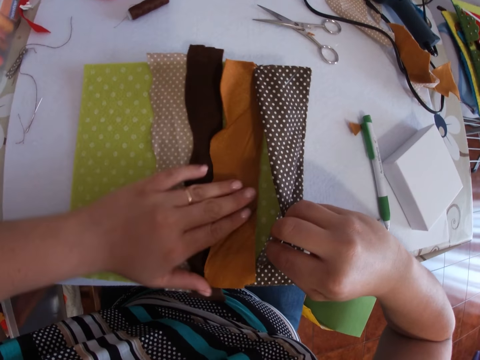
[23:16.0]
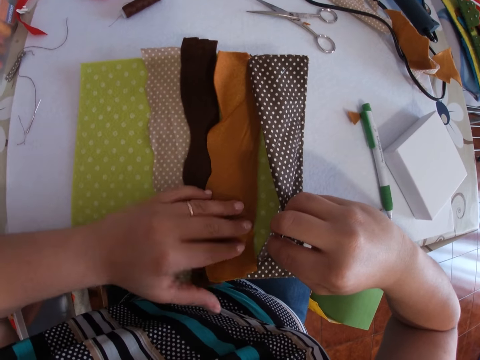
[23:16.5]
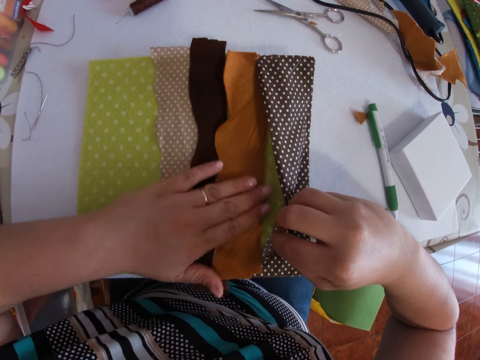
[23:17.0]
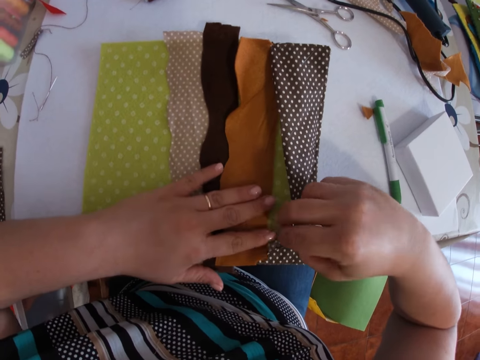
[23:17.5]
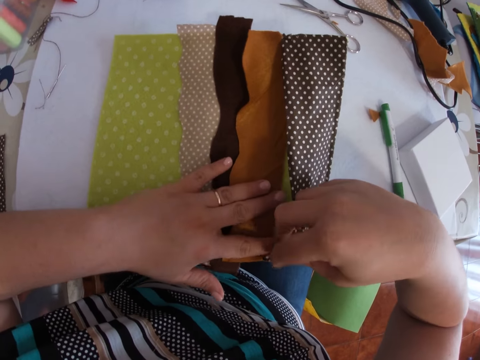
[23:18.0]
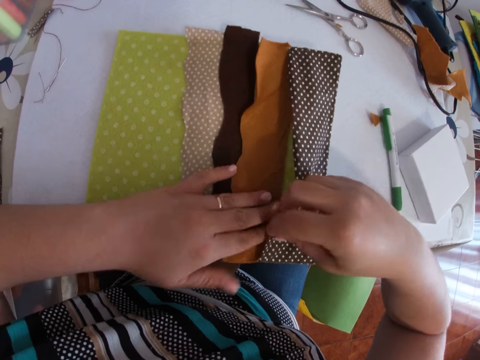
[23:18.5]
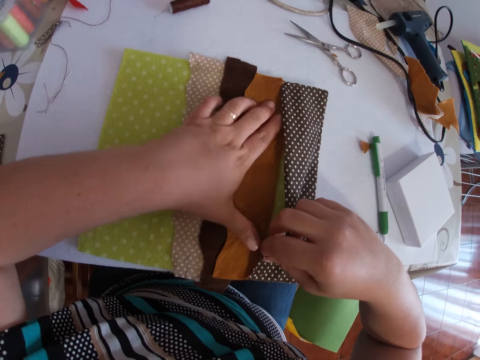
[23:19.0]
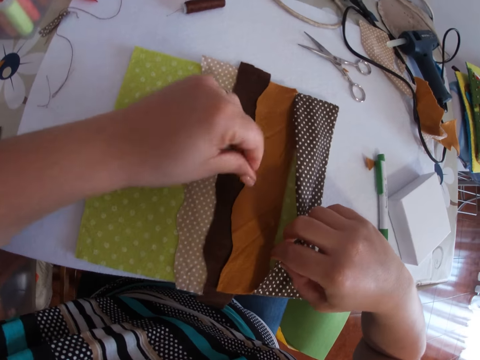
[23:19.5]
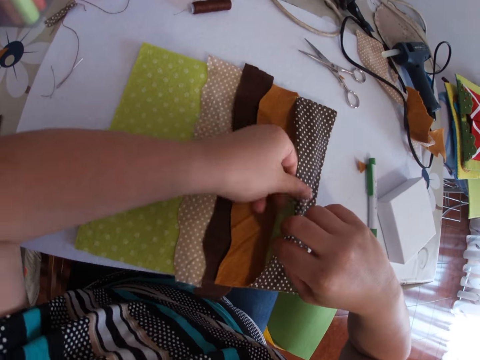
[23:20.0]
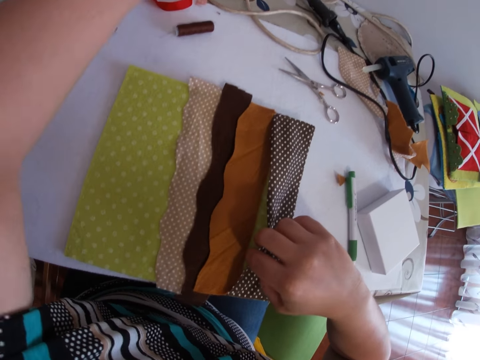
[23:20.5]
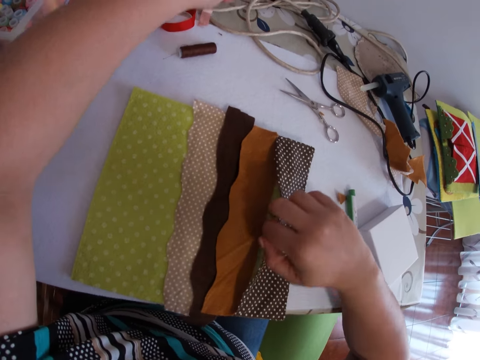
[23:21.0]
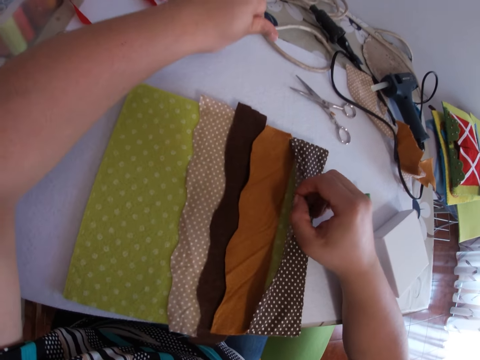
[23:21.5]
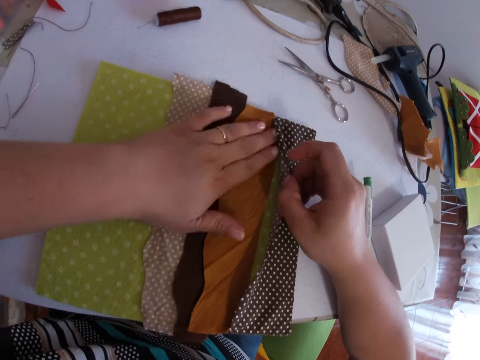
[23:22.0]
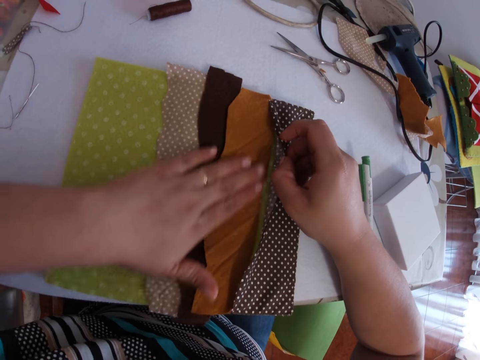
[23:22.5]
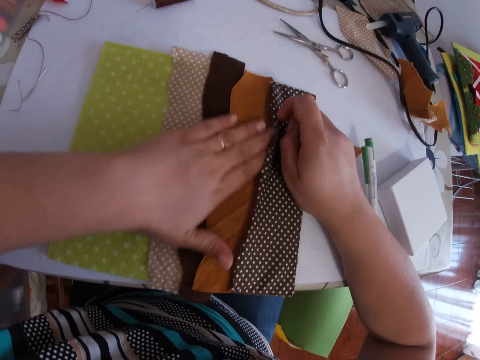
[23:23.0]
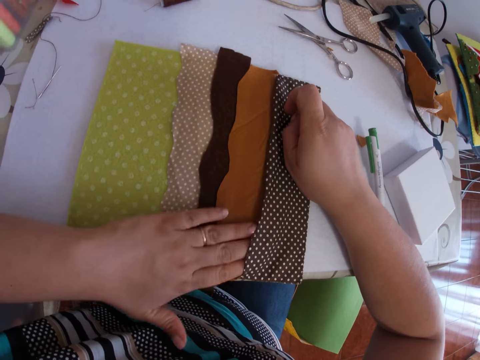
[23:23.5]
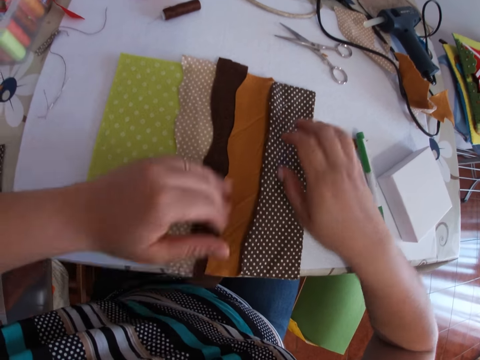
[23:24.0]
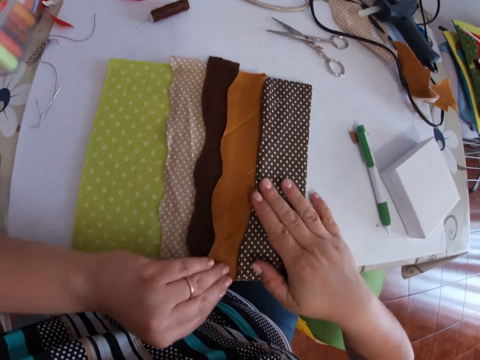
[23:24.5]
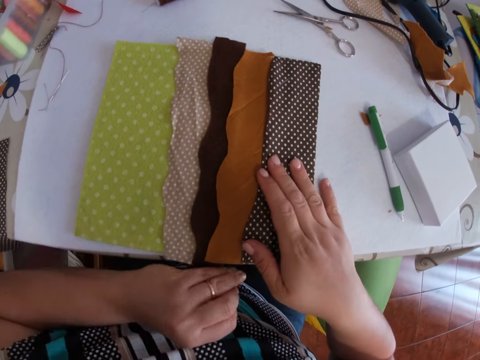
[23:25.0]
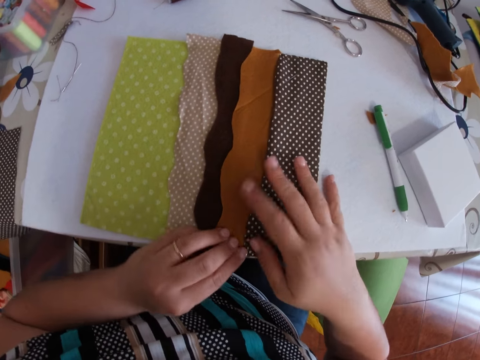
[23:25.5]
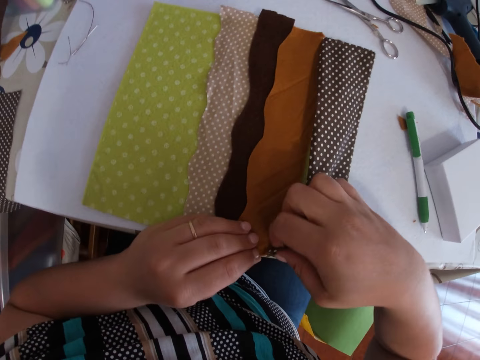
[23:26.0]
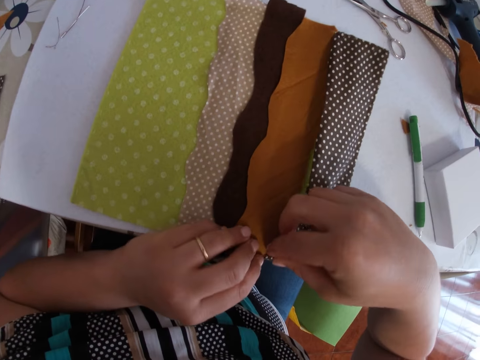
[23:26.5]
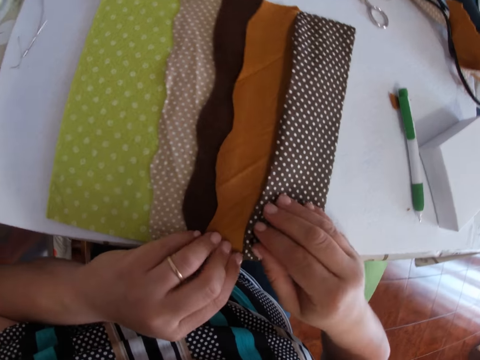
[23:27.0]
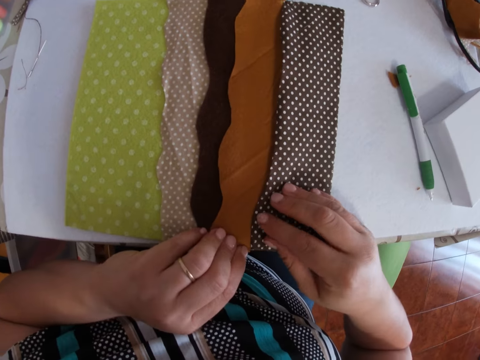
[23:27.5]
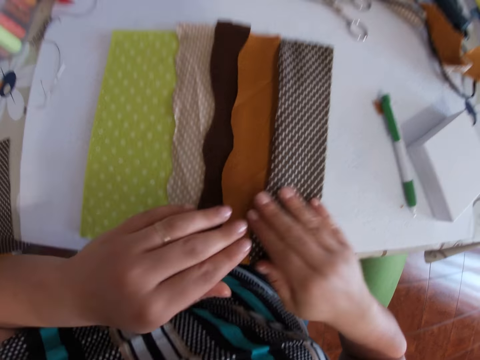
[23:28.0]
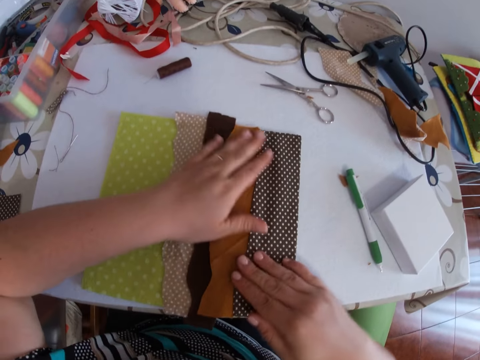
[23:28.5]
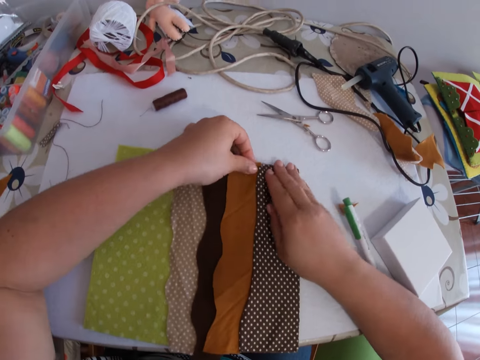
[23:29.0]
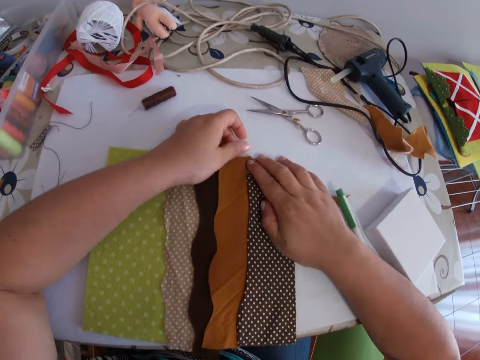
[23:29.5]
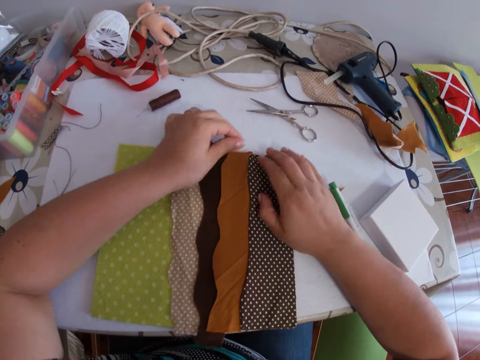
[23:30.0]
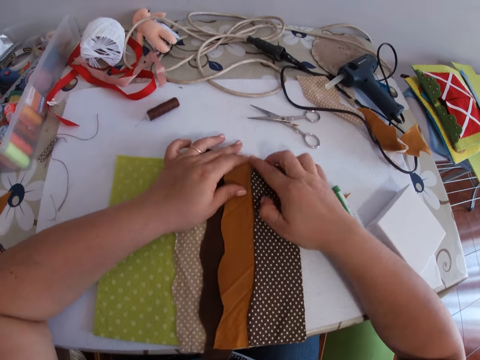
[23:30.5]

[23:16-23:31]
The camera wearer smoothens the piece of cloth with both hands. They press the material repeatedly. They lift the material. They press the material.

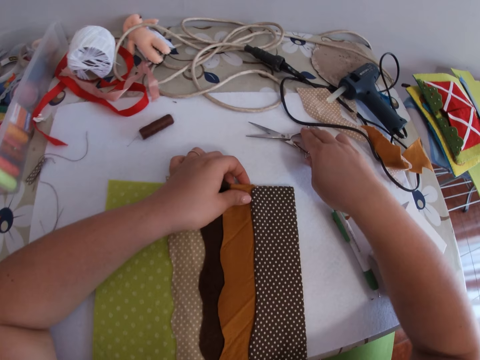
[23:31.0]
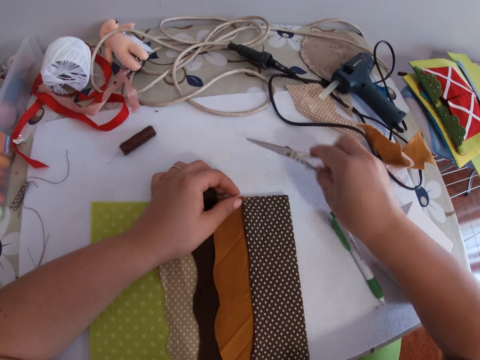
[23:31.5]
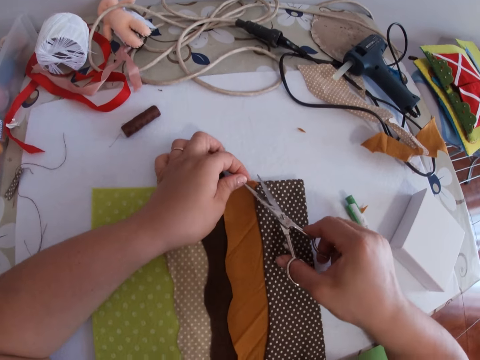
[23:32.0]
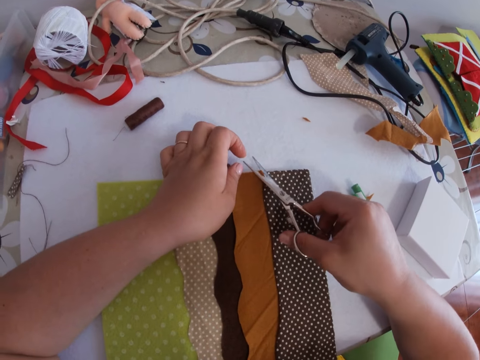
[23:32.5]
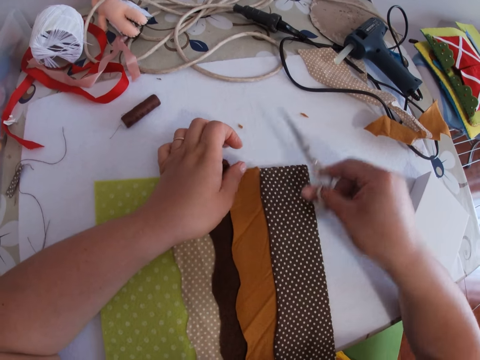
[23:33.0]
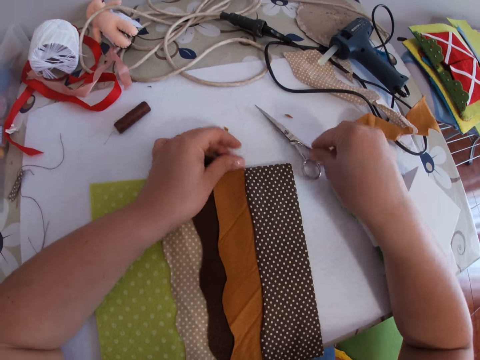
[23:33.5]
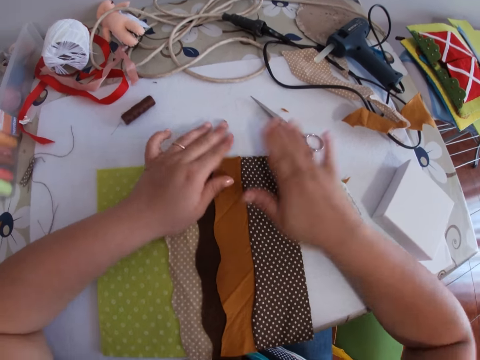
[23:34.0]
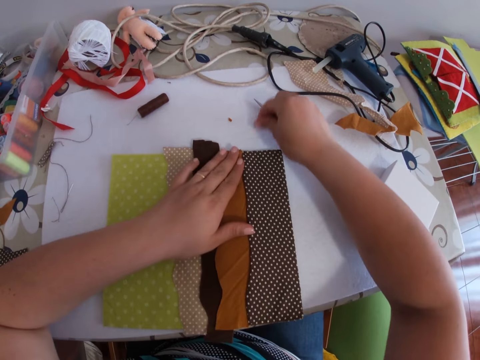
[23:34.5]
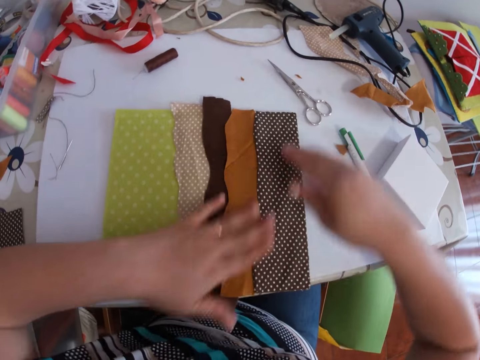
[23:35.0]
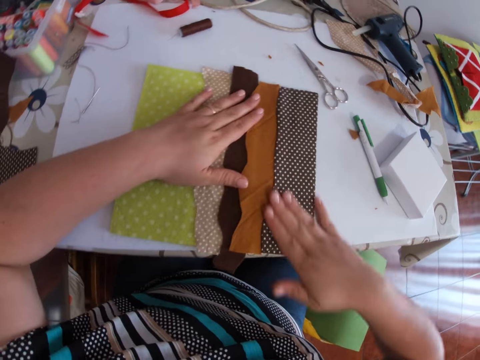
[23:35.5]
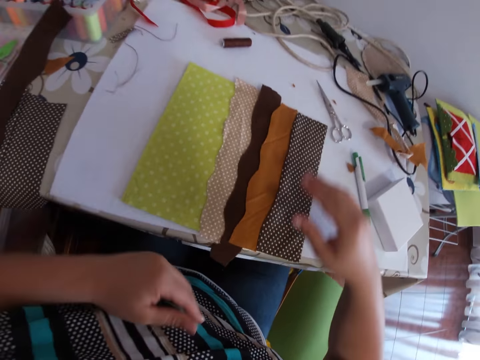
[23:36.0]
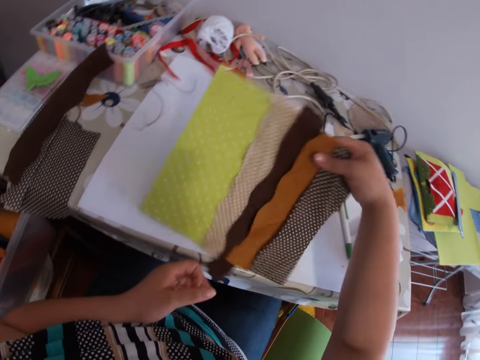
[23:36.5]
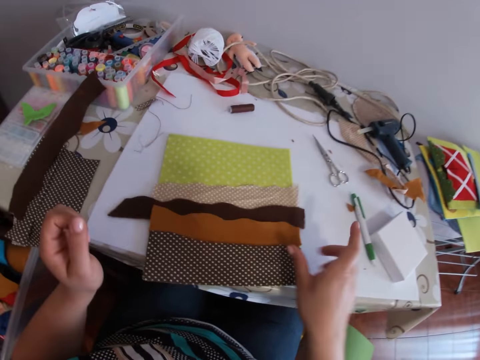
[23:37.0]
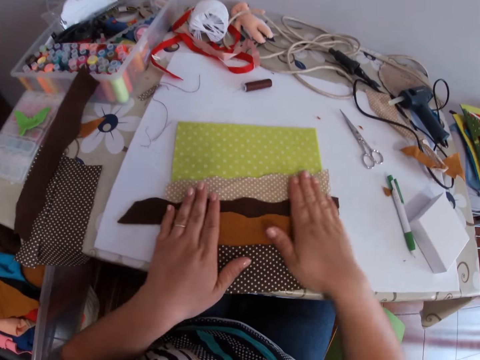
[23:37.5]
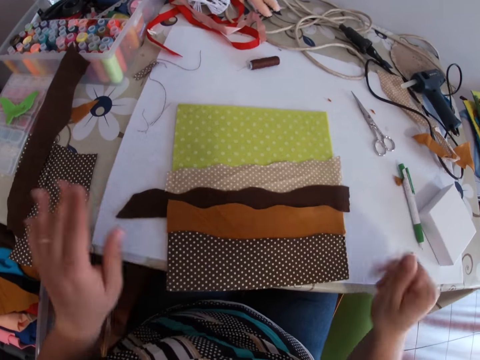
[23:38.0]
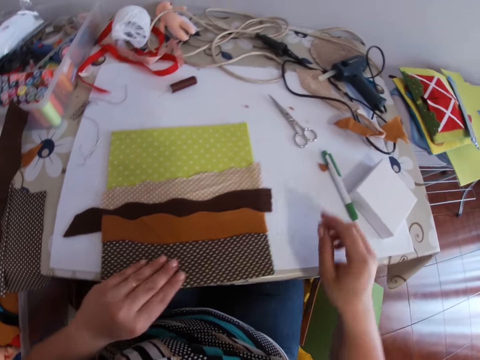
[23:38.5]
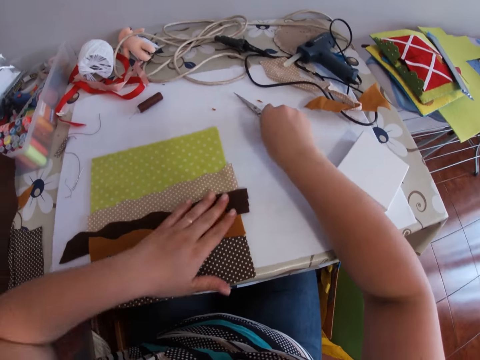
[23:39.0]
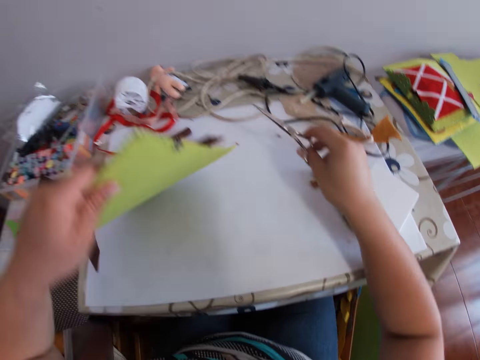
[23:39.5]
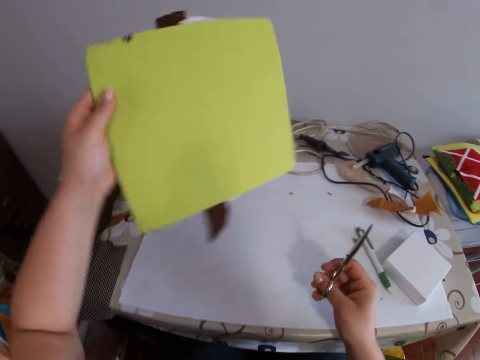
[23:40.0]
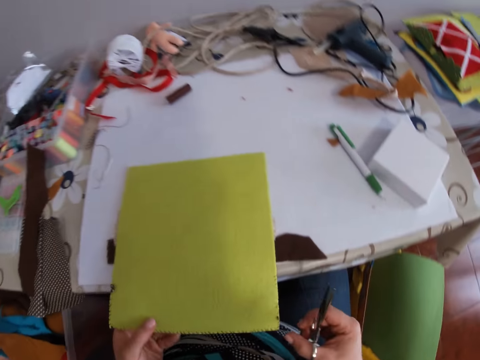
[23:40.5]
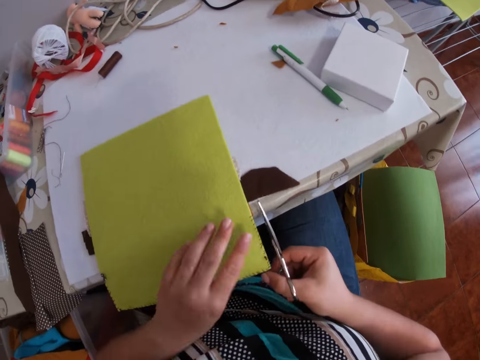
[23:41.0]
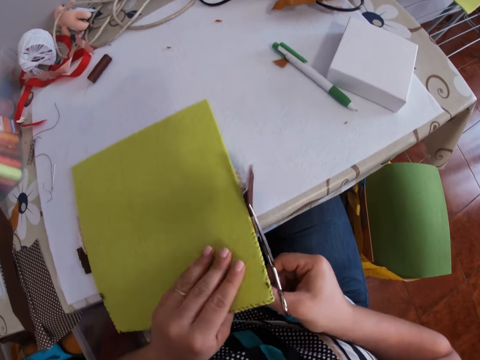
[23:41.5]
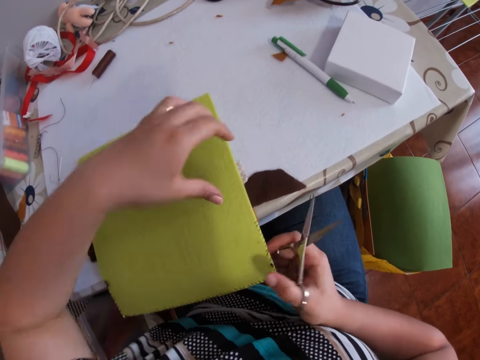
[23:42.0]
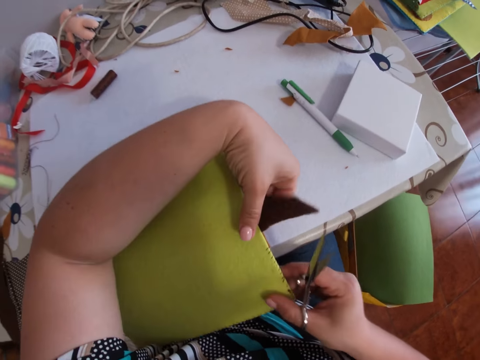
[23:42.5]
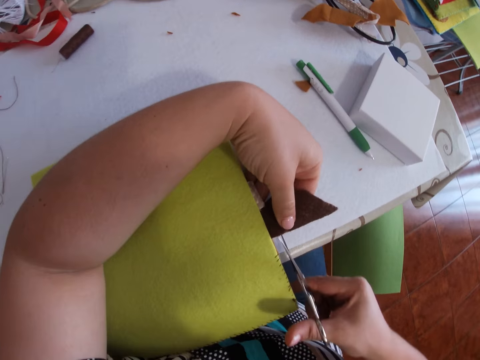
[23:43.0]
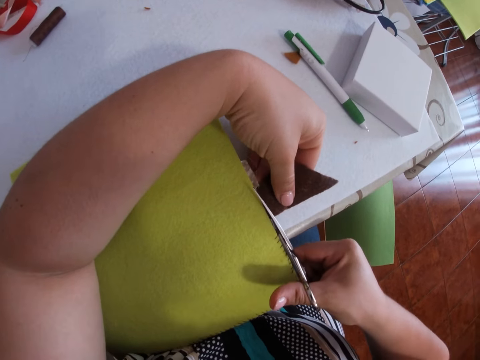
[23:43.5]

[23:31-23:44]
The camera wearer picks the scissors. They cut the material with the scissors. They put the scissors on the table. They press the material. They turn the material. They press the material. They pick the scissors from the table with the right hand. They turn the material.
